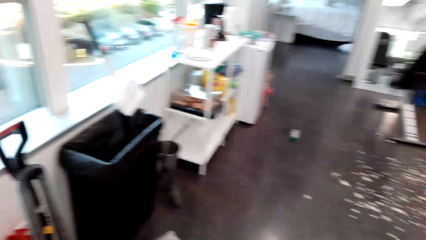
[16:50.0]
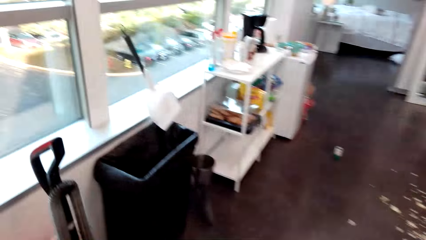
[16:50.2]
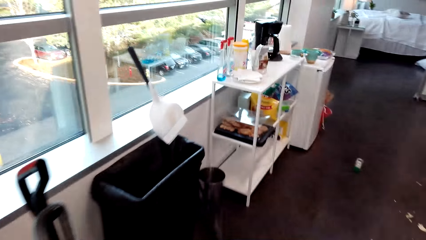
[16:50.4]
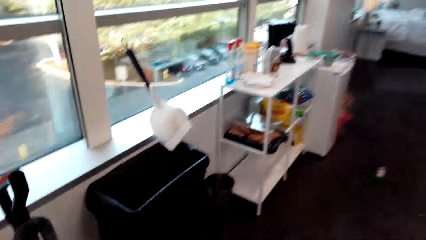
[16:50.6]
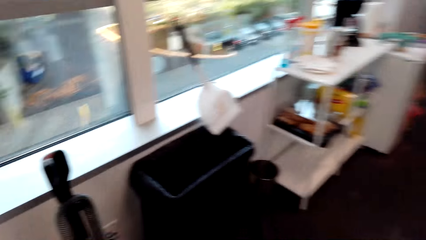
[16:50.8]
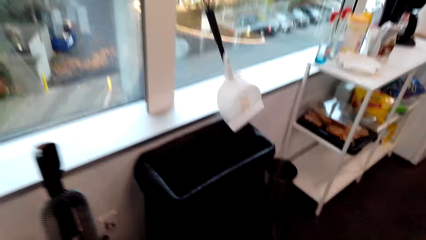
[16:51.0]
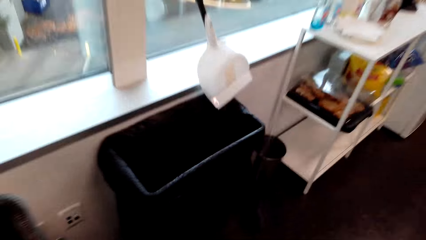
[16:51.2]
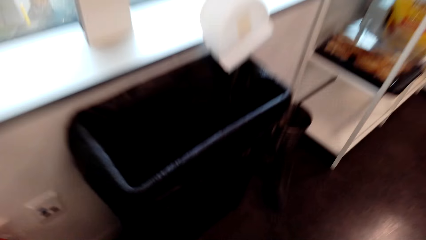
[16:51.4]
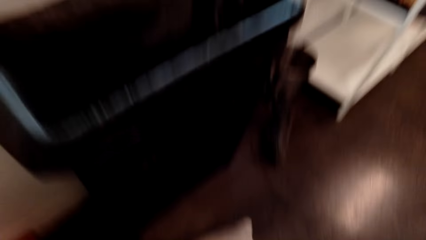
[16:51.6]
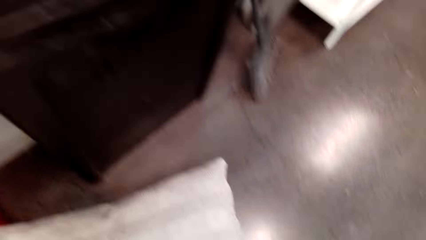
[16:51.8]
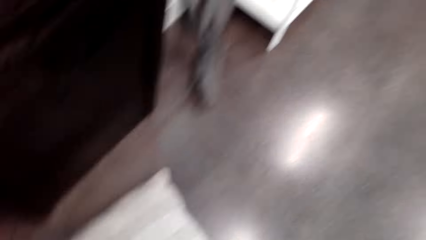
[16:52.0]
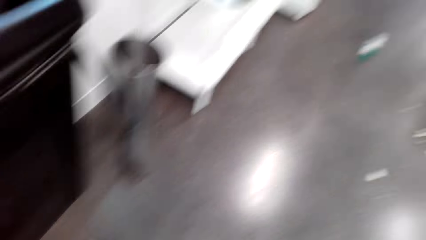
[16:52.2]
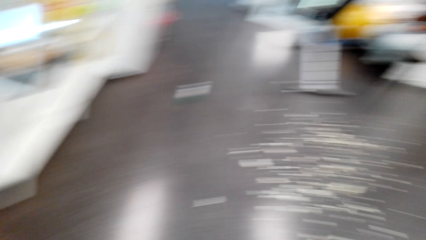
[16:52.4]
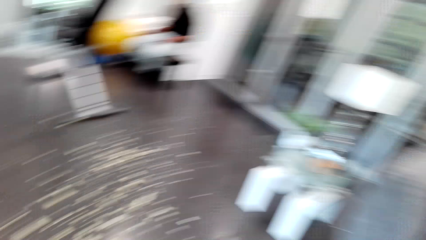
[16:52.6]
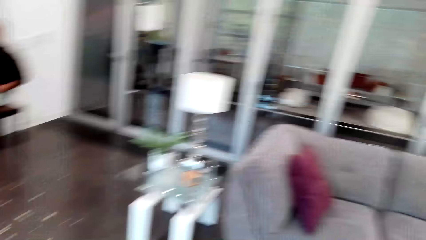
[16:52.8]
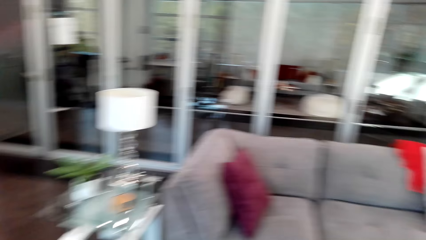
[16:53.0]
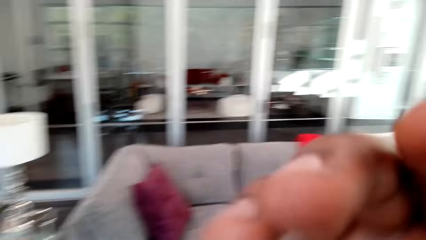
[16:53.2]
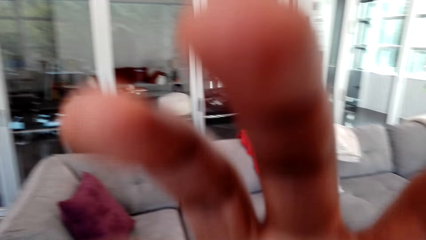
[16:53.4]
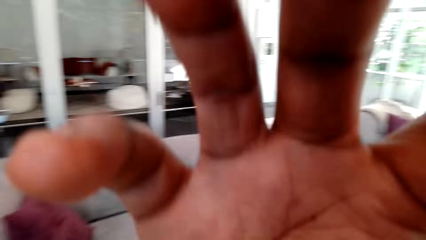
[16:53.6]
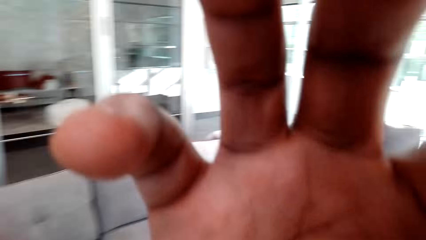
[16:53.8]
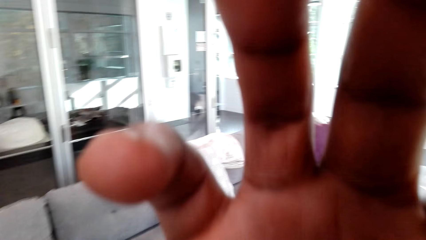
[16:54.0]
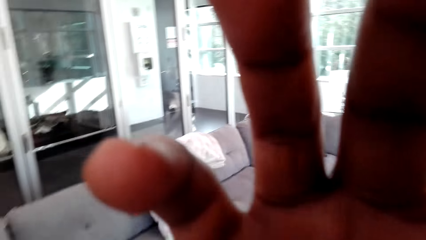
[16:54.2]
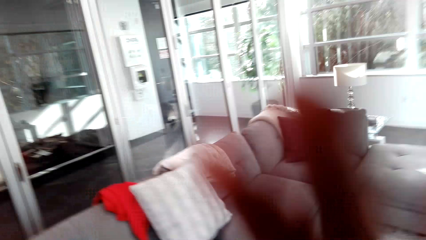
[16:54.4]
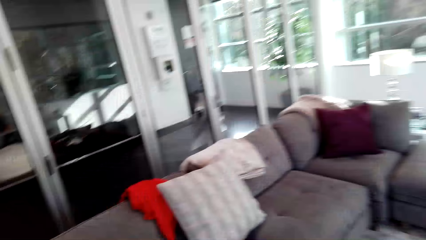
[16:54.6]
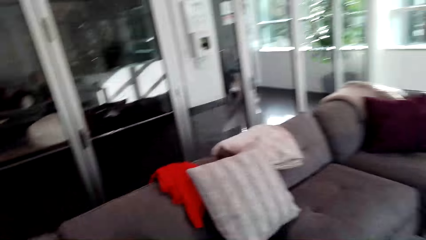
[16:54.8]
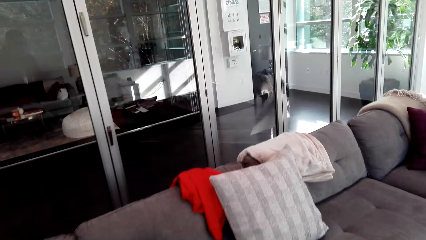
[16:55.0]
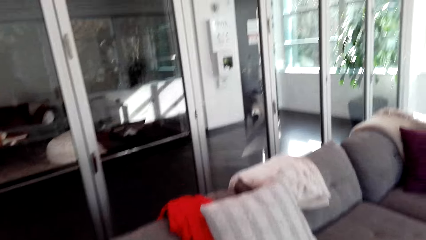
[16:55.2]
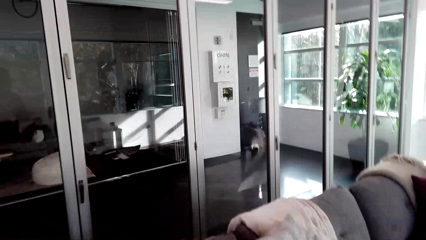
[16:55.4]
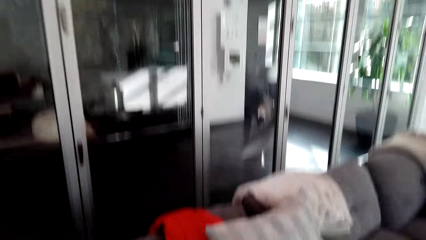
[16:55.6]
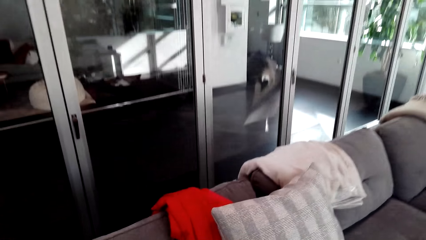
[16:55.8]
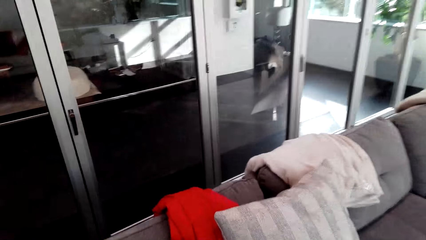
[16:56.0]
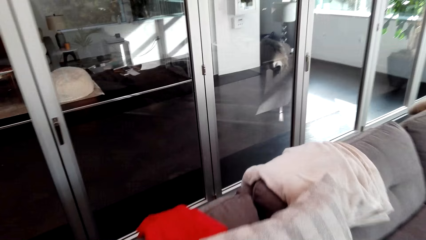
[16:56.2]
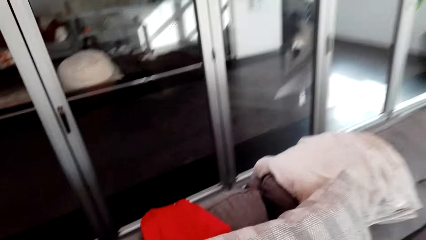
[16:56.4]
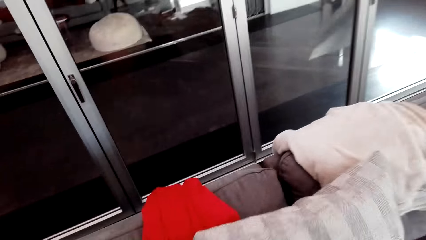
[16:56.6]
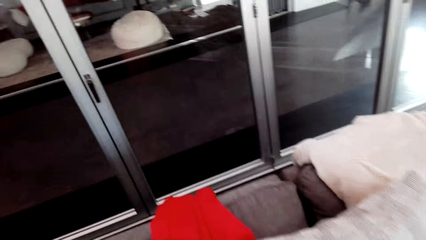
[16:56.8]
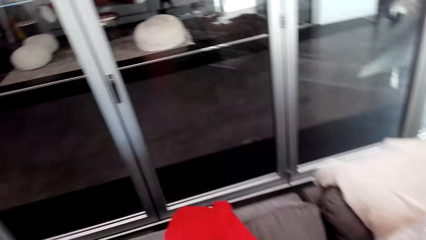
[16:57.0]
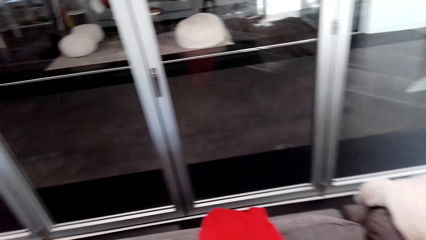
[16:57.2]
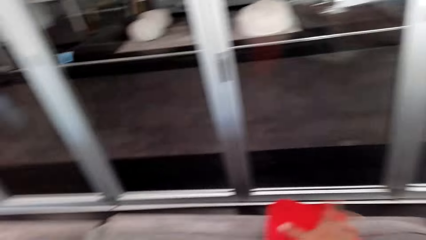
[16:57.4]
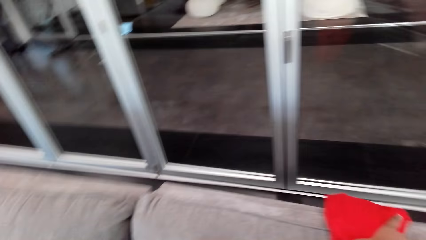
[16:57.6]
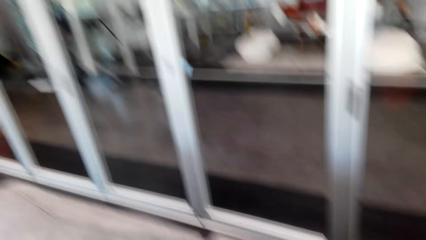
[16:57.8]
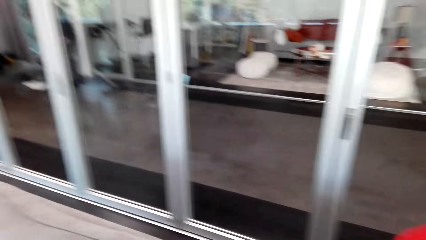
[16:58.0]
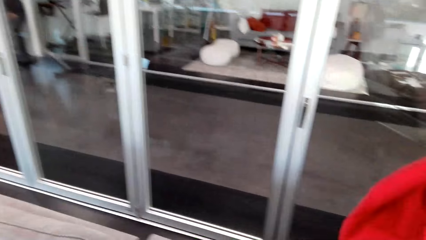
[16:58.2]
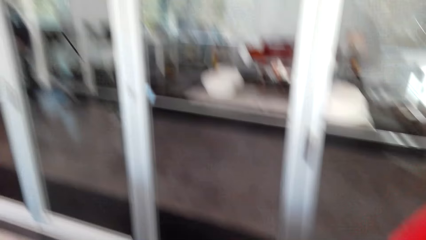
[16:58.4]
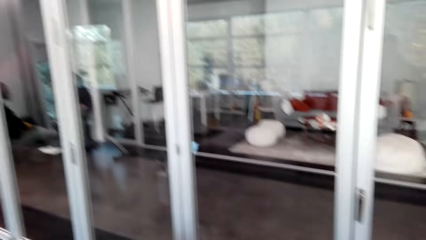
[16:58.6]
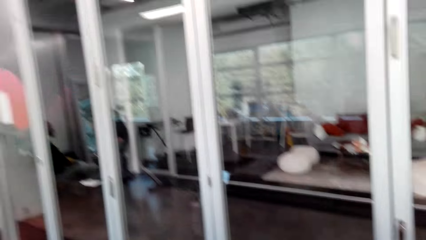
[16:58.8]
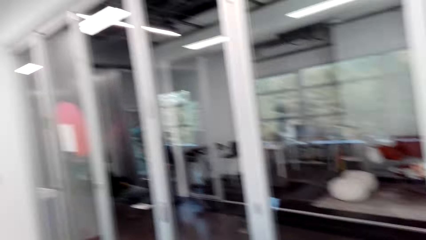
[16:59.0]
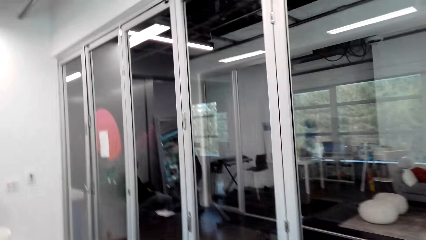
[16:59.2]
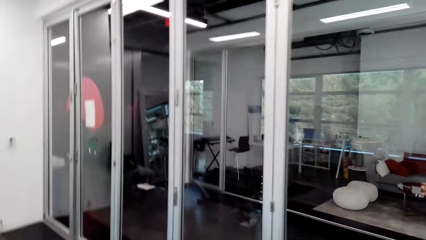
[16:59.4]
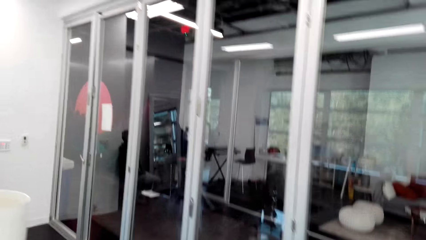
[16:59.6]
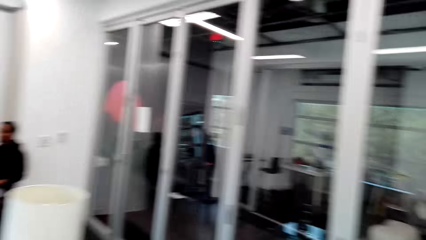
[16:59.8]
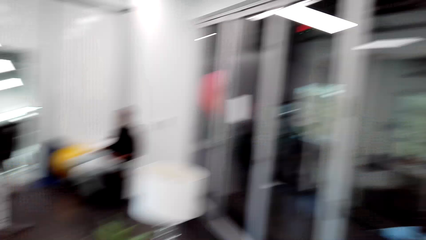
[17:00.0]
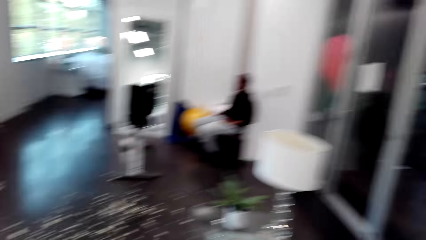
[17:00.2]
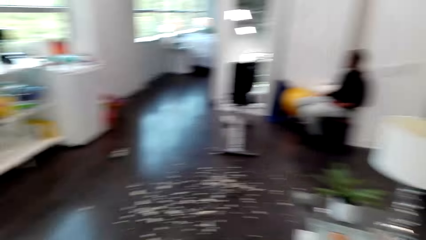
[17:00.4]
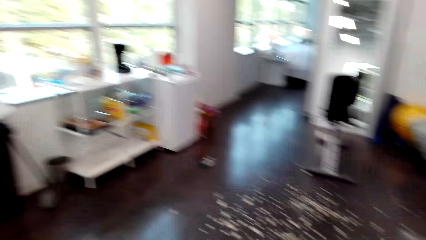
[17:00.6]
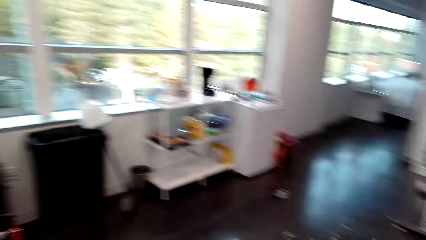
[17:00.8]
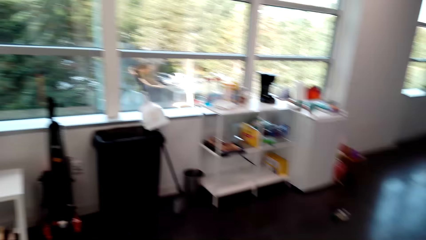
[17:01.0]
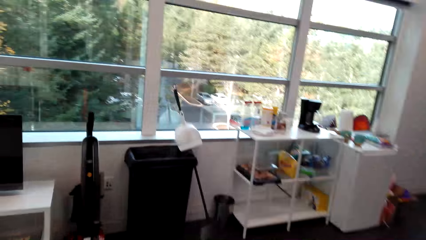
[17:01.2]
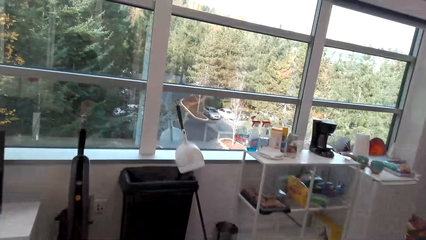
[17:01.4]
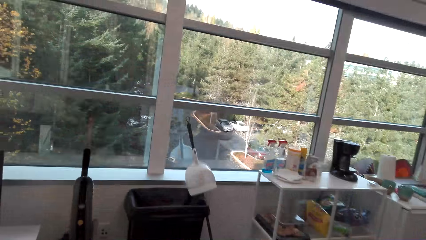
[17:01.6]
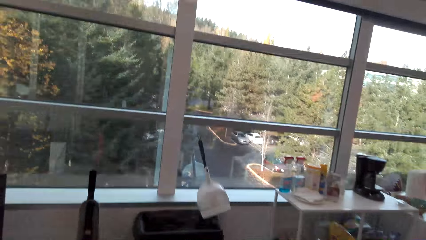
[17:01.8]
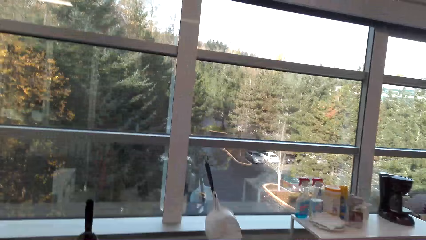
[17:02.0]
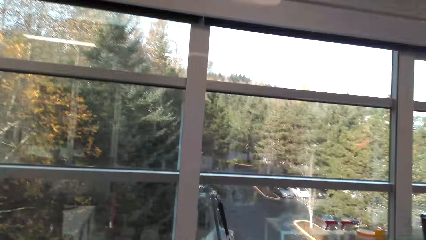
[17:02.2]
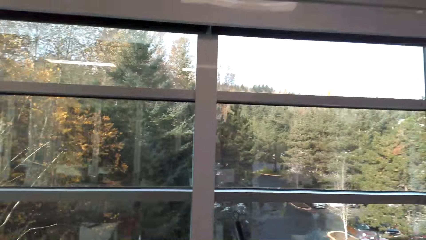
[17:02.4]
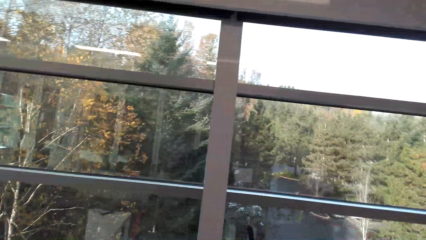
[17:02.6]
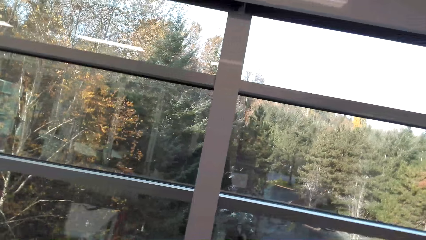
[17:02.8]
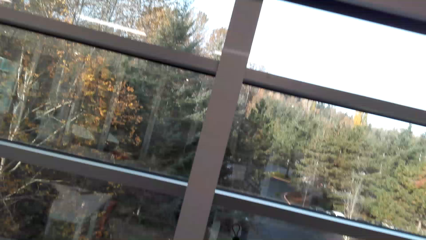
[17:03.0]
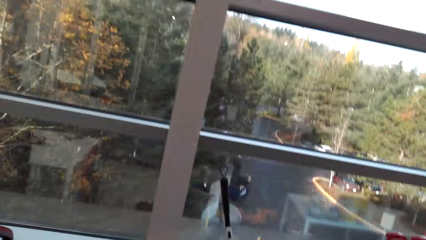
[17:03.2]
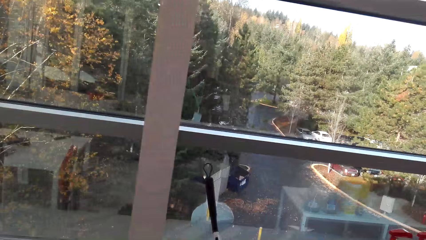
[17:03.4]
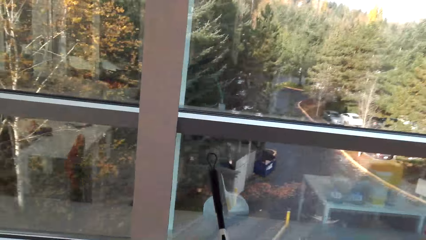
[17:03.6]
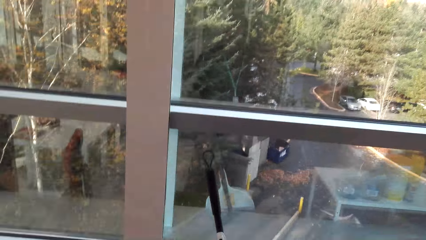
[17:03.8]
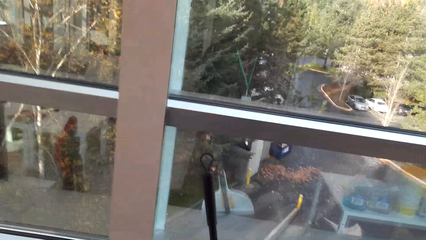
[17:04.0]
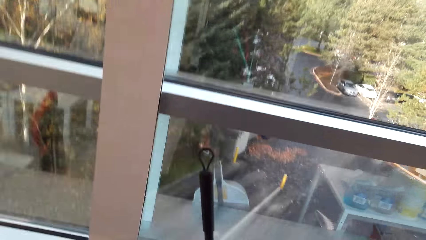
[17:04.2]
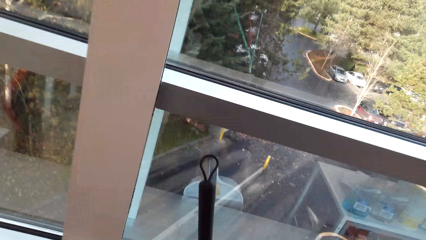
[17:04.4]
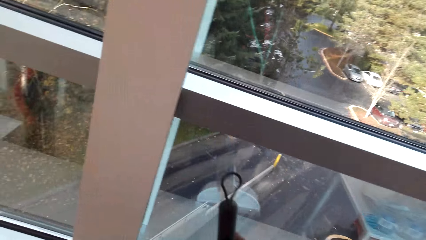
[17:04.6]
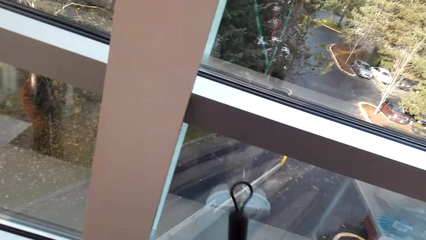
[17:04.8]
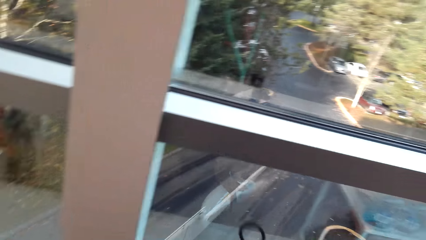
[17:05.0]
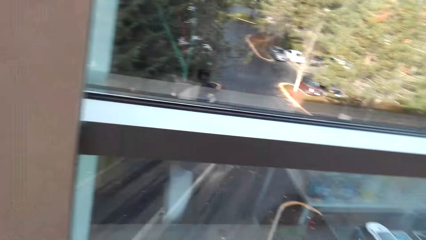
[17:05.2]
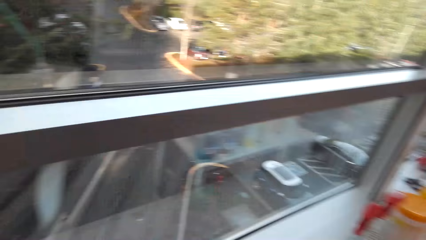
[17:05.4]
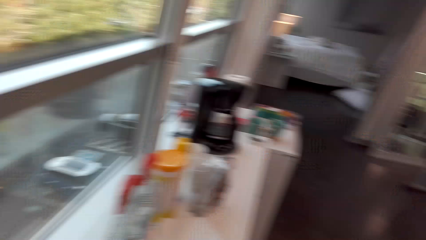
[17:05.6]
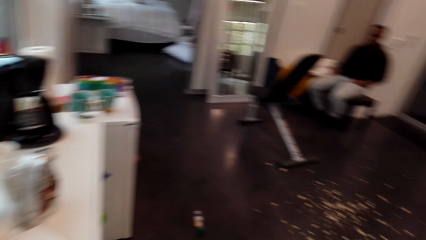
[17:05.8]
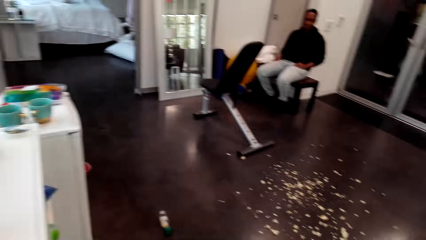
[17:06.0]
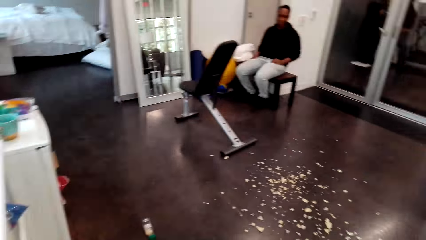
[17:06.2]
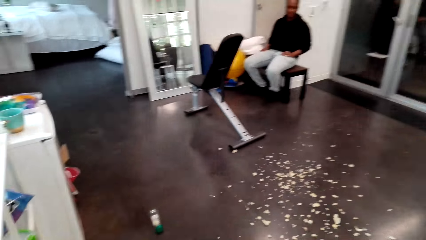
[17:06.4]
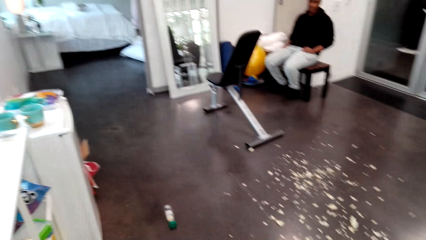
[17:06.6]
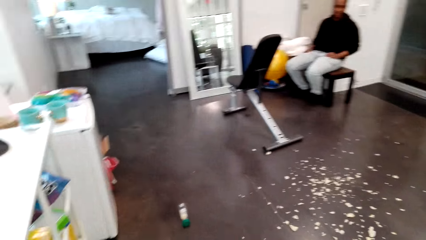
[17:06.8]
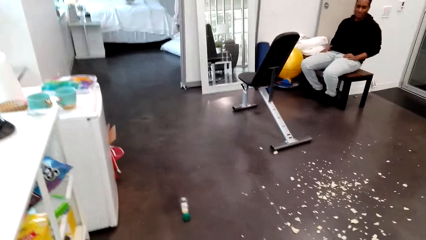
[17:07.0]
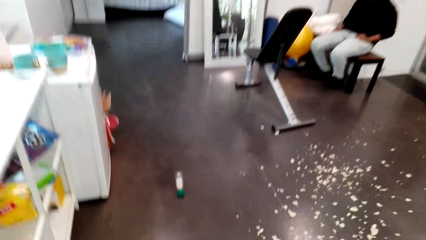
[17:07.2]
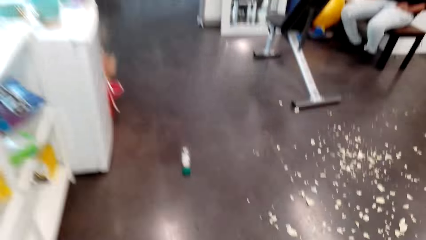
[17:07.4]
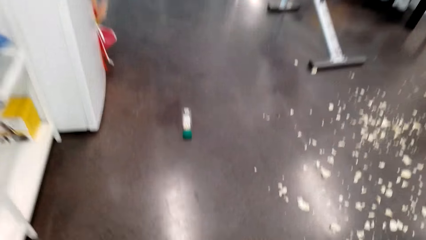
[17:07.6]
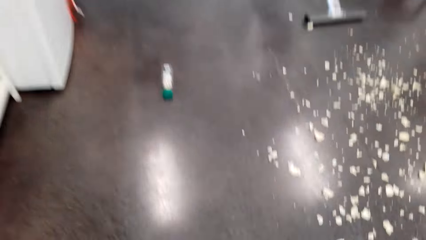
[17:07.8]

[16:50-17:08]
The camera wearer walks around. They pick up a pillow. They walk around. They pick up a sweeper brush from the window.
